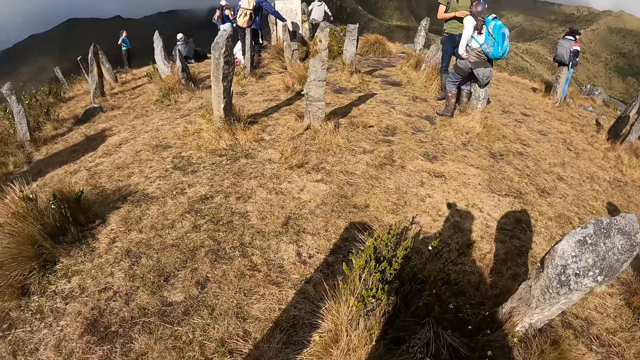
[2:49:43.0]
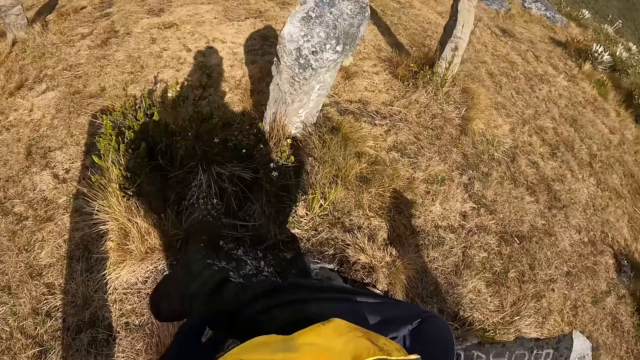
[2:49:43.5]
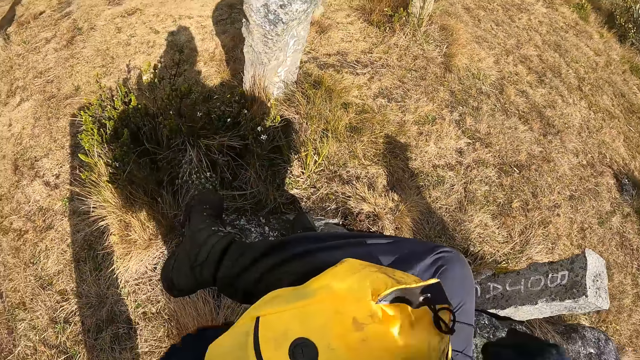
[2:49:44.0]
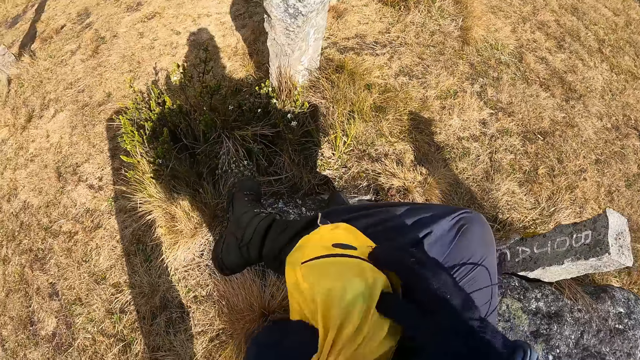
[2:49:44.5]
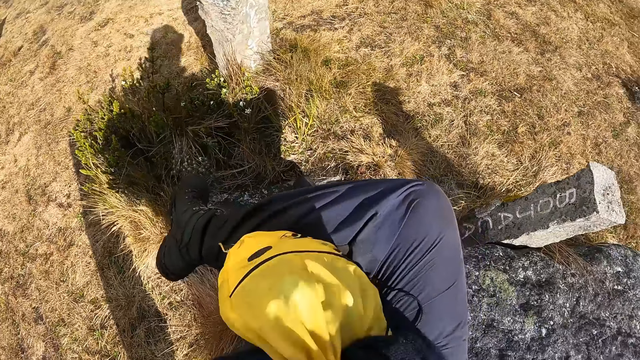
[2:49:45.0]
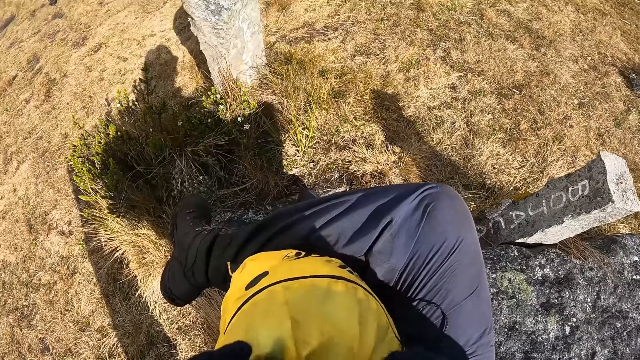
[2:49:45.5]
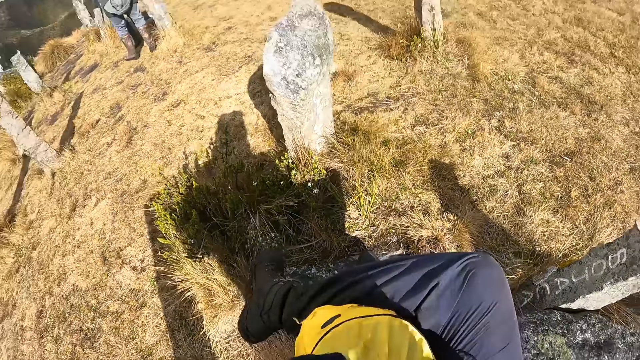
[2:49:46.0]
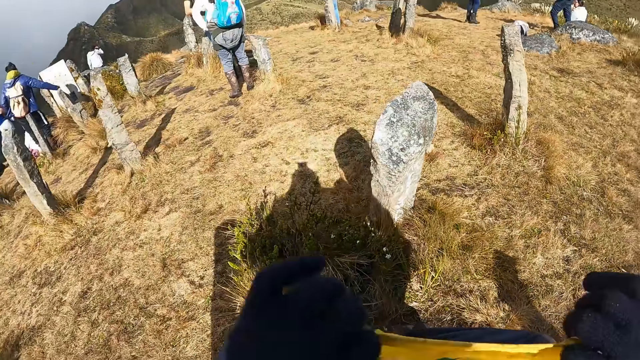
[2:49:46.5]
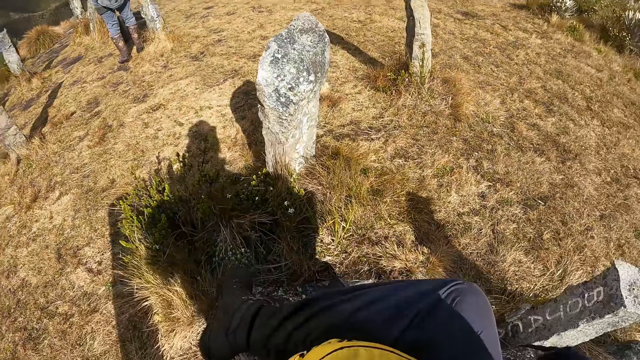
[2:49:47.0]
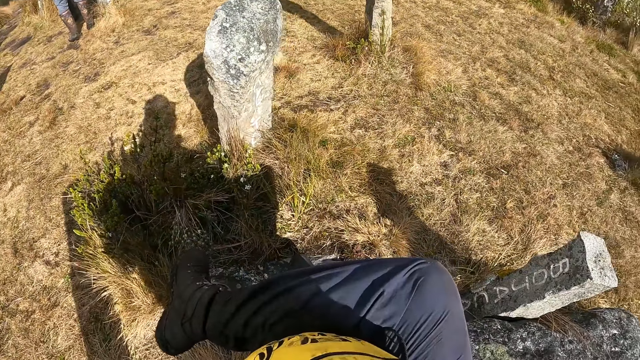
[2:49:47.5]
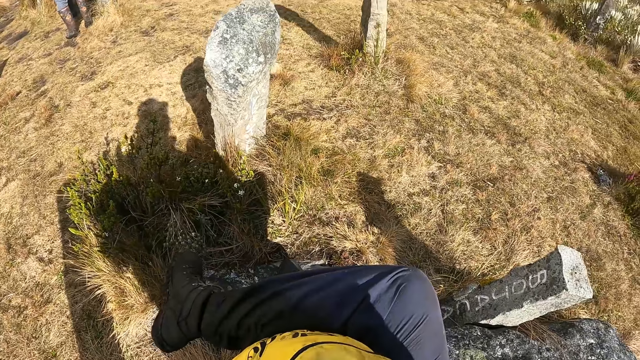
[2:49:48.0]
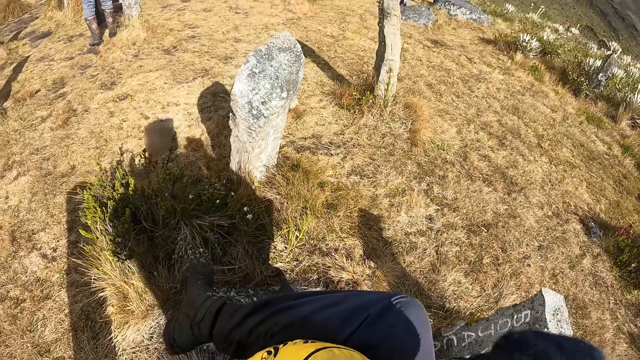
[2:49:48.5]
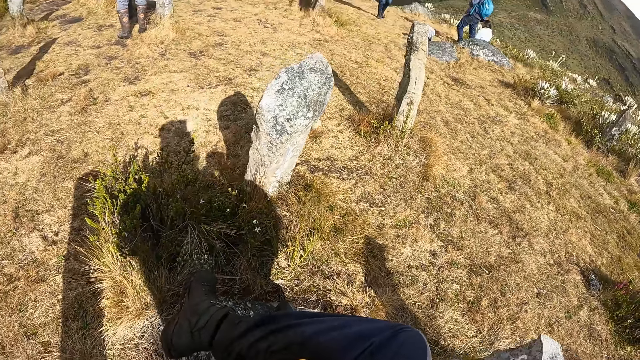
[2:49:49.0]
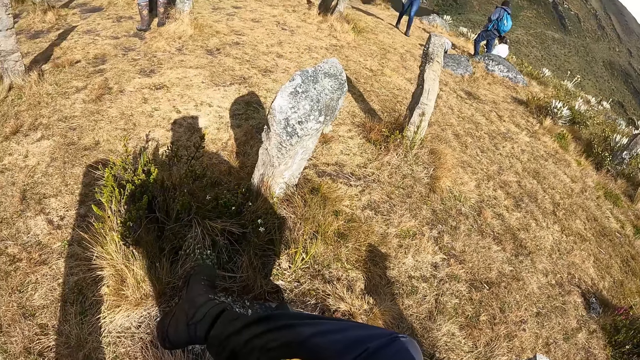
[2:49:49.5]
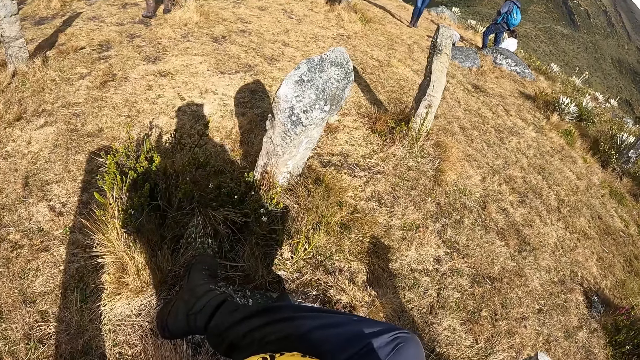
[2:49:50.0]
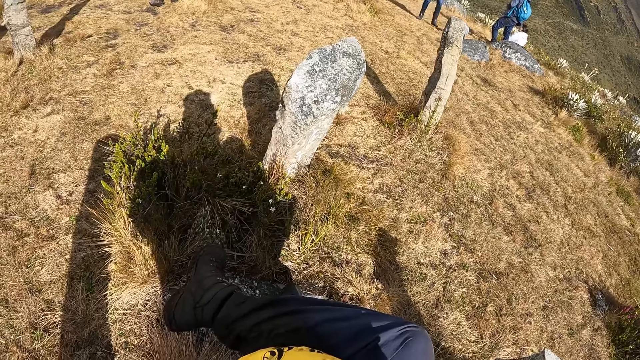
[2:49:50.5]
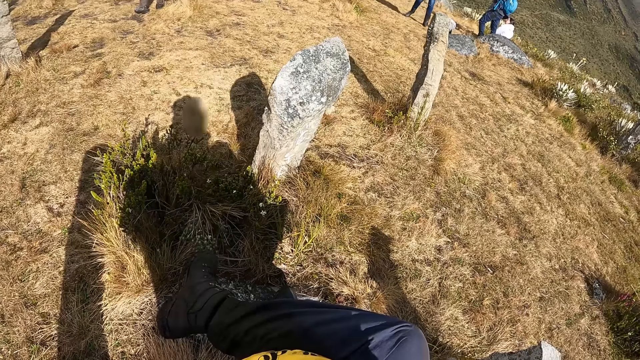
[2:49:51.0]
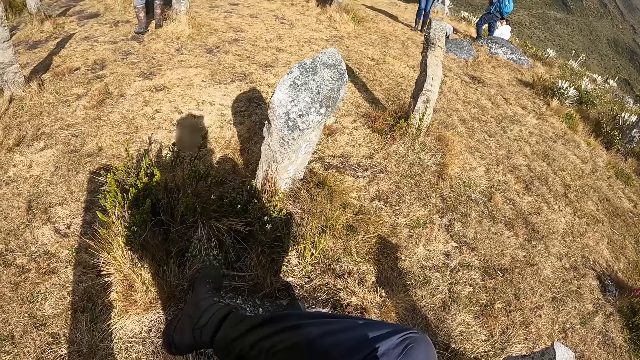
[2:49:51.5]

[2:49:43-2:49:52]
The camera wearer holds the bag. They open the bag. They look around.

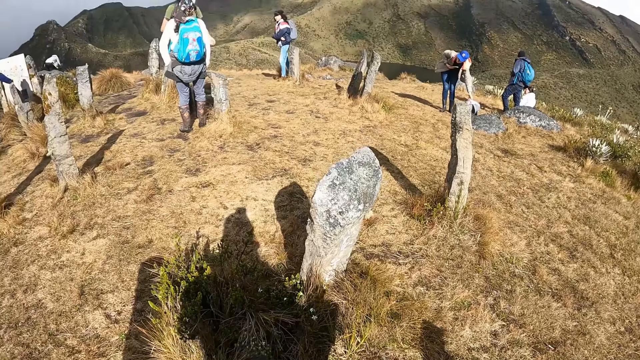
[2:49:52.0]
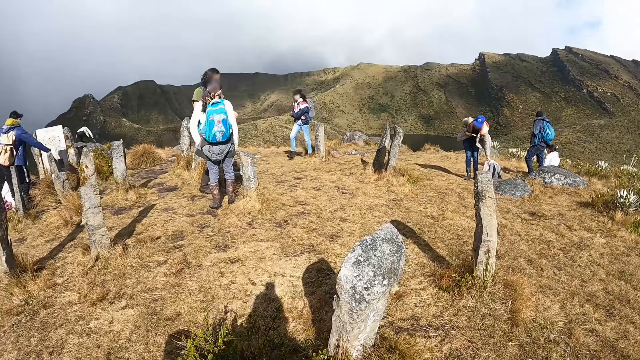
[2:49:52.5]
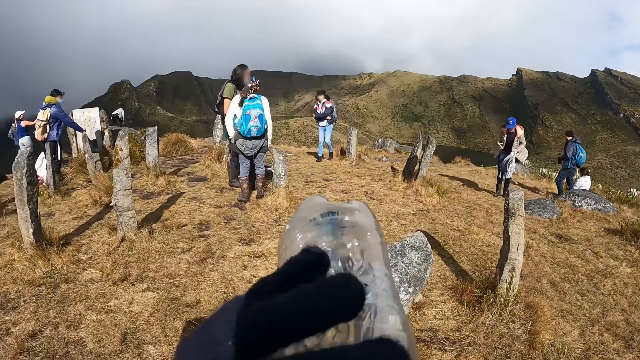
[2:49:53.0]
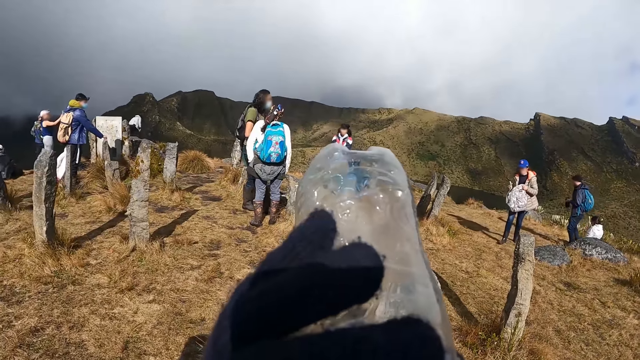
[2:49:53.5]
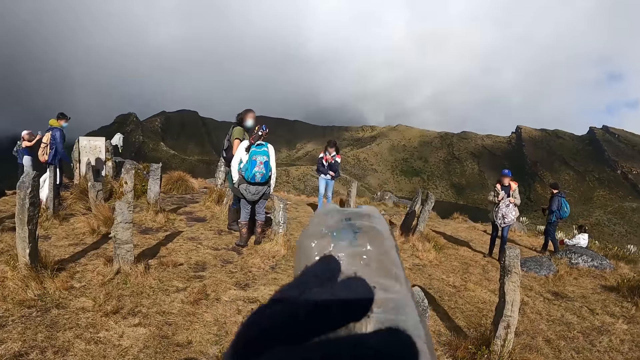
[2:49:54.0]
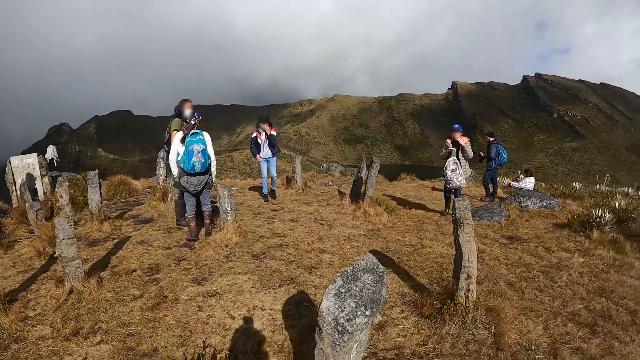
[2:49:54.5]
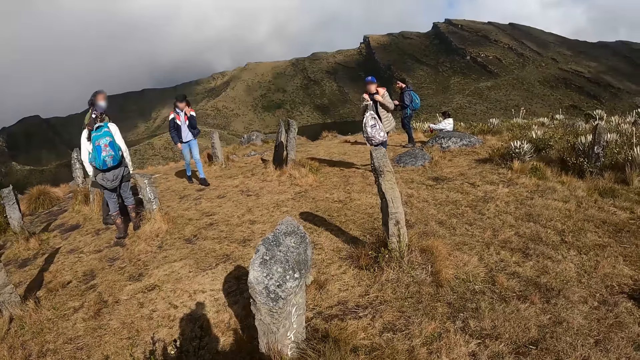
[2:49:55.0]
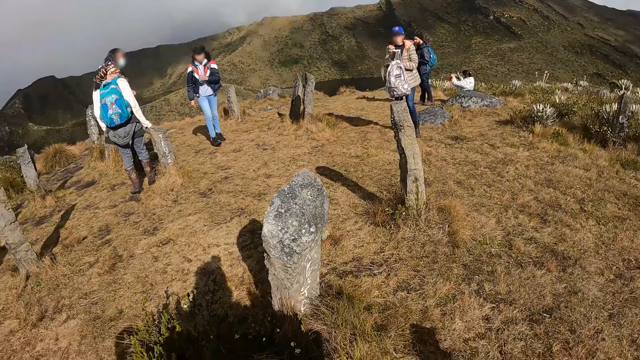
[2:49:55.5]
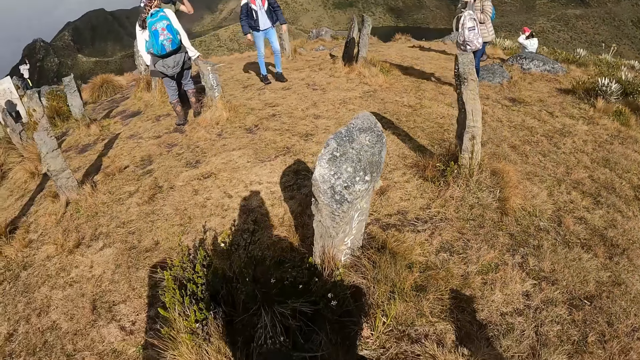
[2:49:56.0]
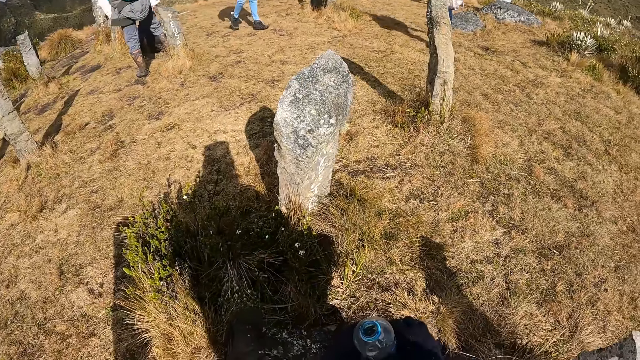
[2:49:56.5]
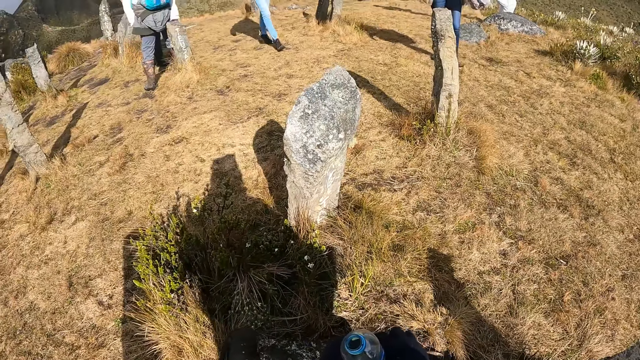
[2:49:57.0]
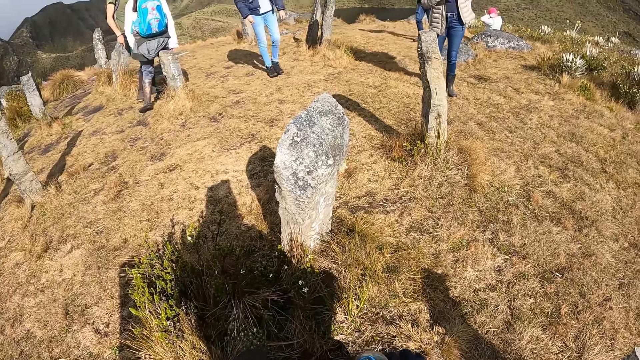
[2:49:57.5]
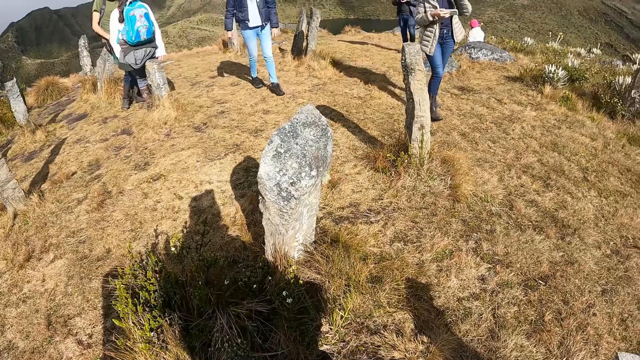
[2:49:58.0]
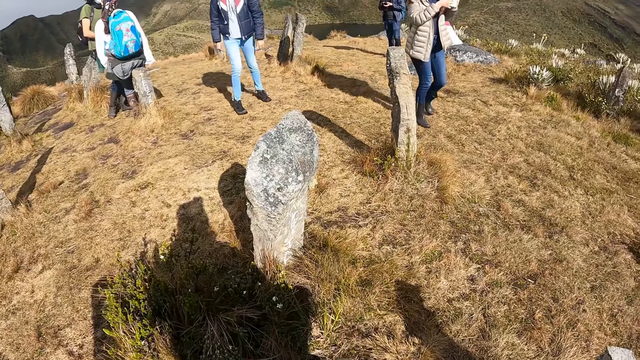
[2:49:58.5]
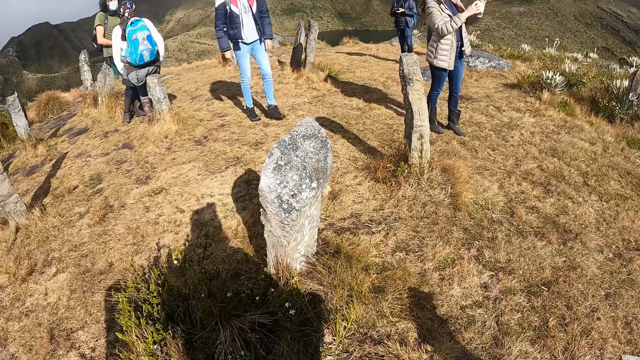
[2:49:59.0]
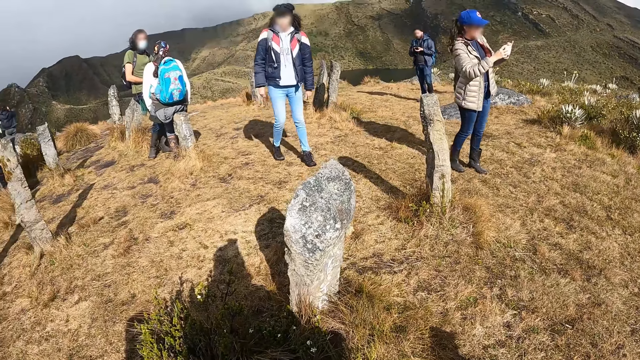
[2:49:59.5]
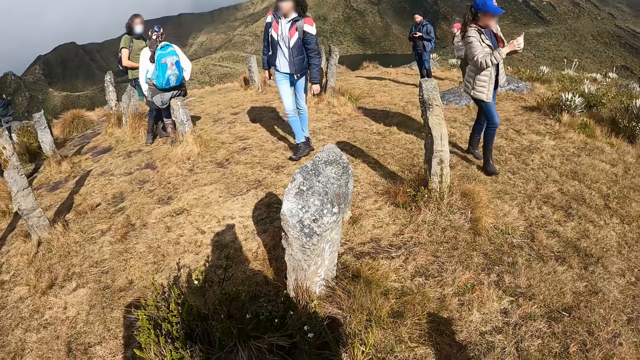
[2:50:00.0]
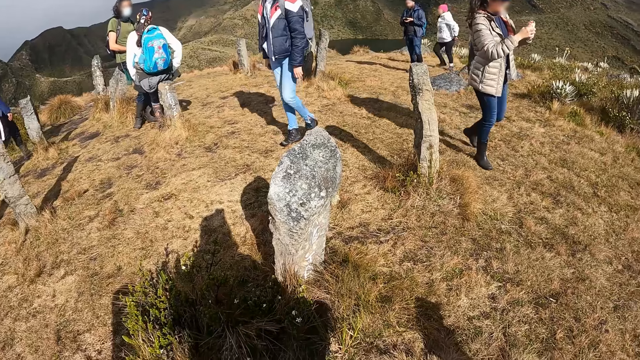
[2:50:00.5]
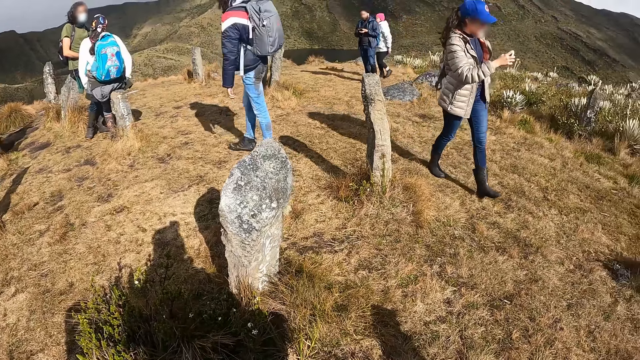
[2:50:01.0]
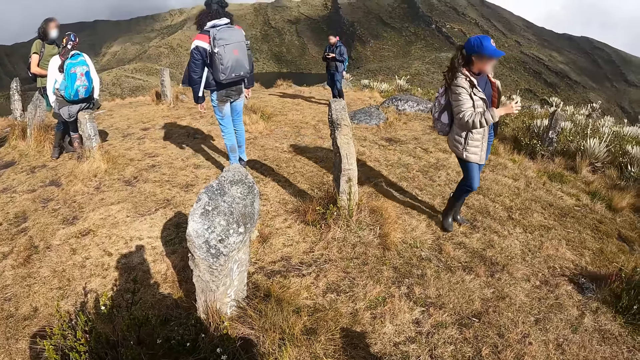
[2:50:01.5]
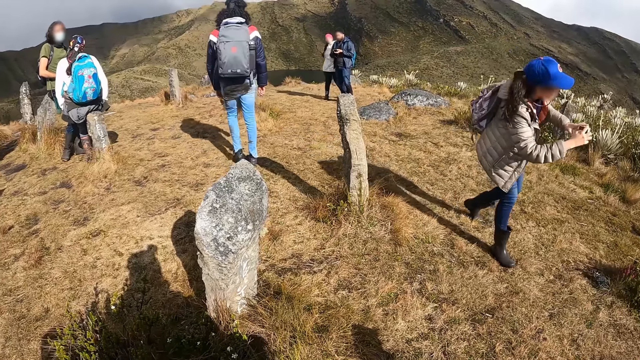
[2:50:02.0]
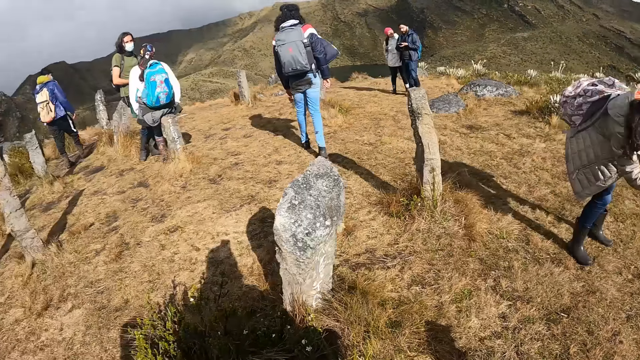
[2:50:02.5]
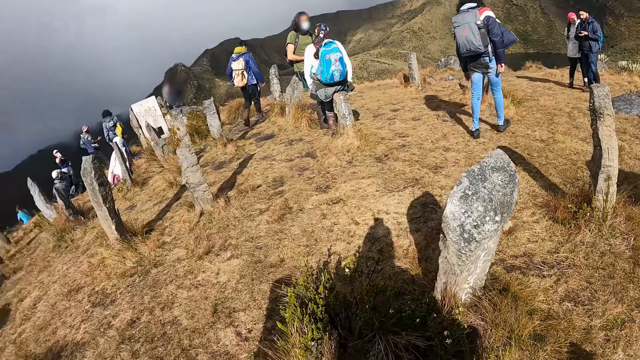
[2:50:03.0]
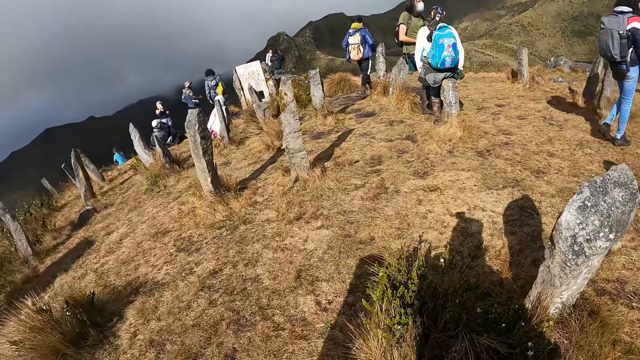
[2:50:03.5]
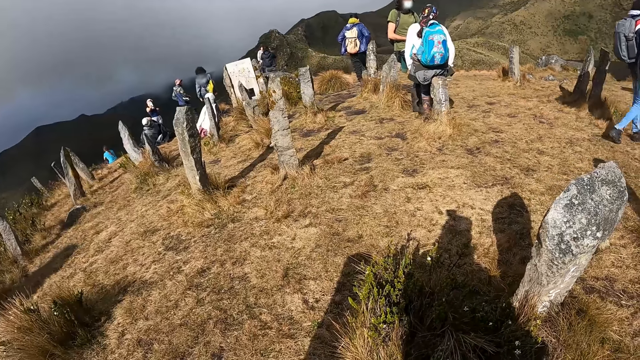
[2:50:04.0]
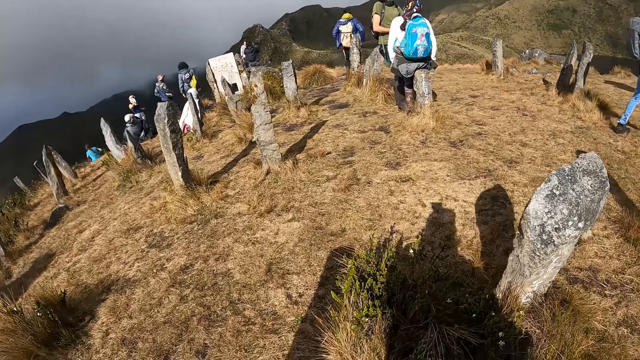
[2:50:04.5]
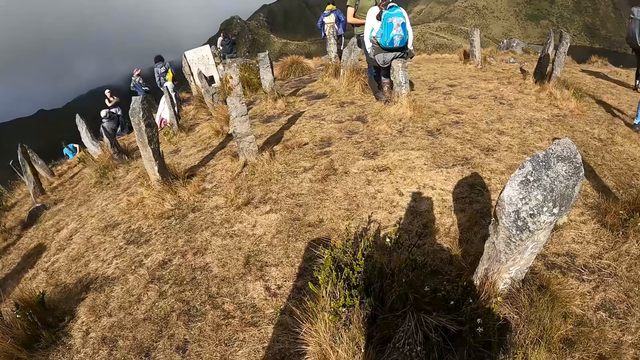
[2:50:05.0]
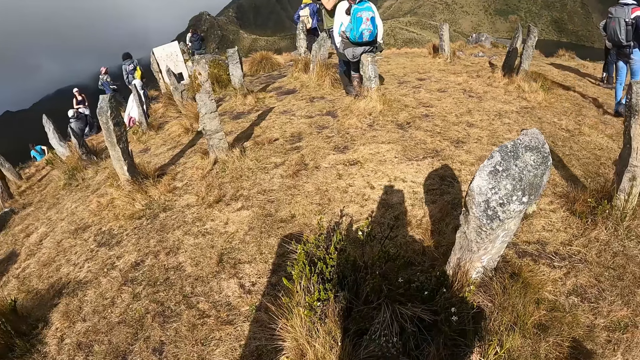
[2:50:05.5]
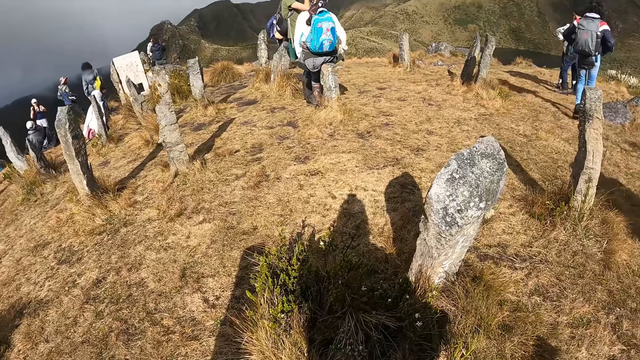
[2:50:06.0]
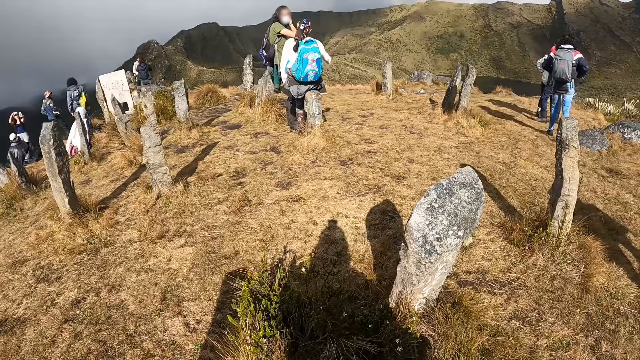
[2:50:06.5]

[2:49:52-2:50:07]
The camera wearer drinks water. They look around. They look at the women. They turn around the hill. They look around the mountain. They look at the people.
